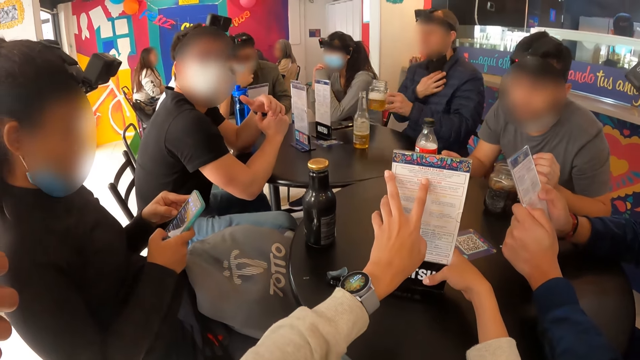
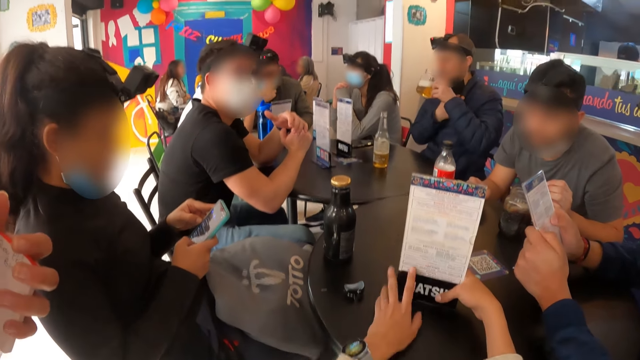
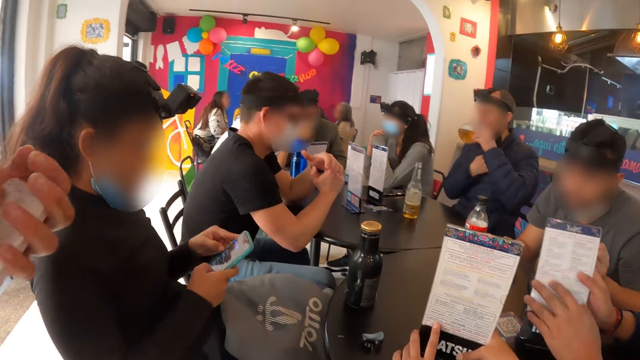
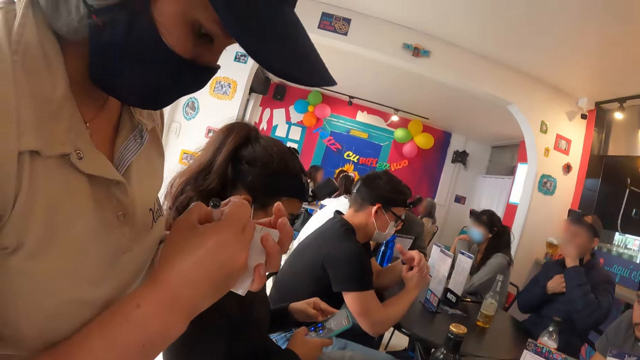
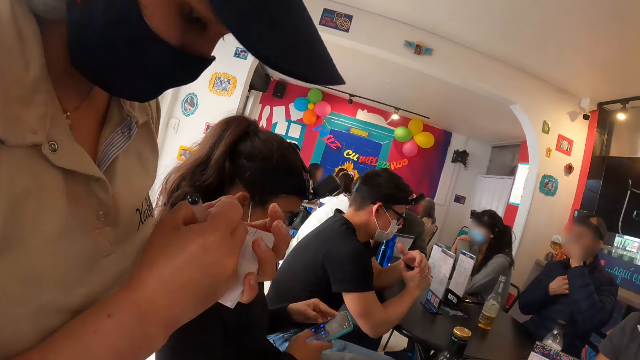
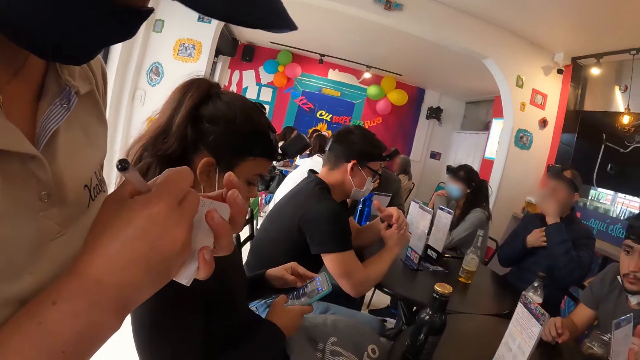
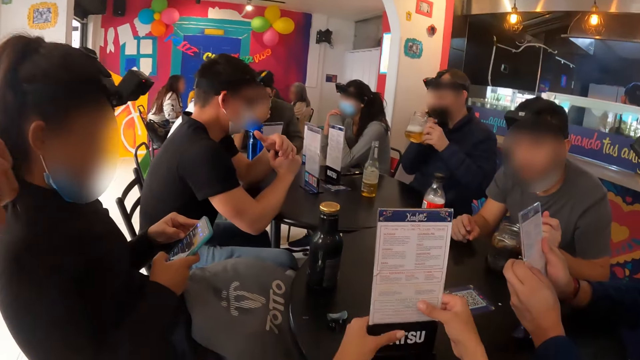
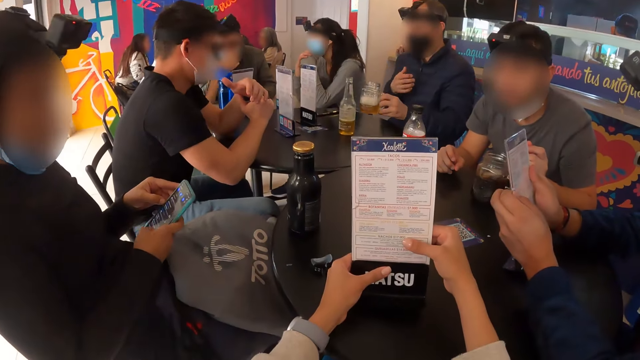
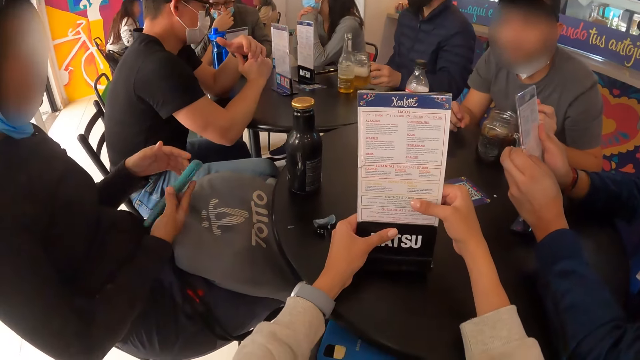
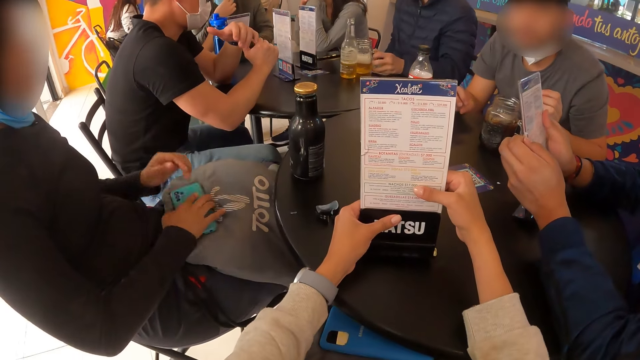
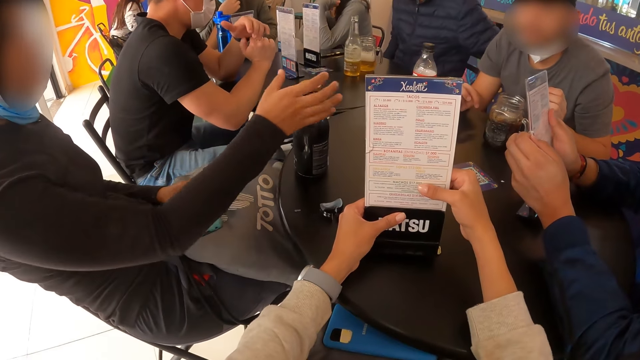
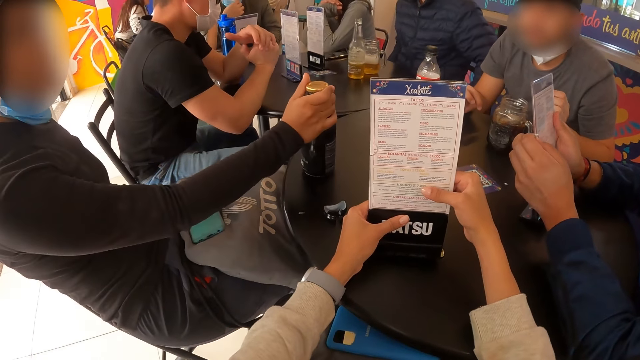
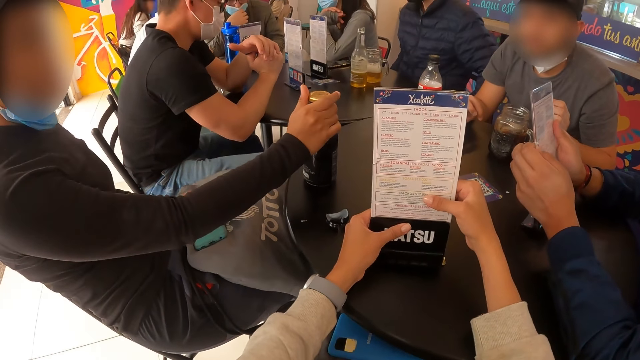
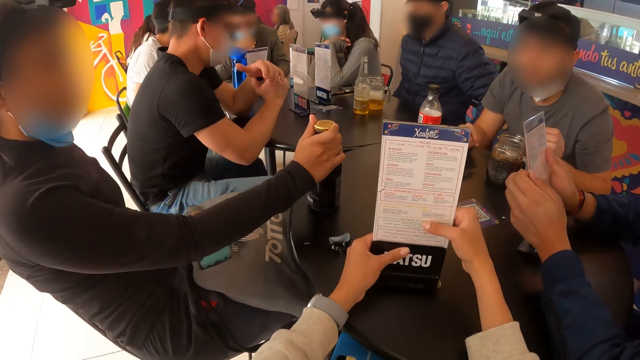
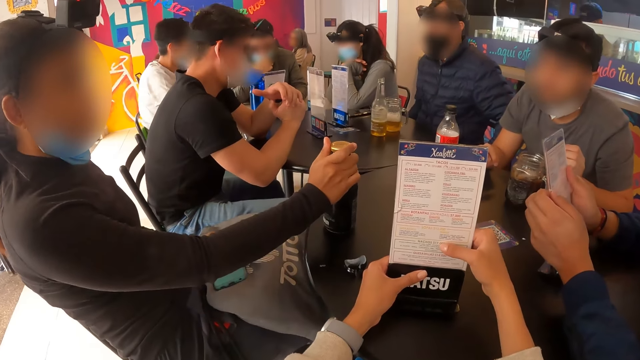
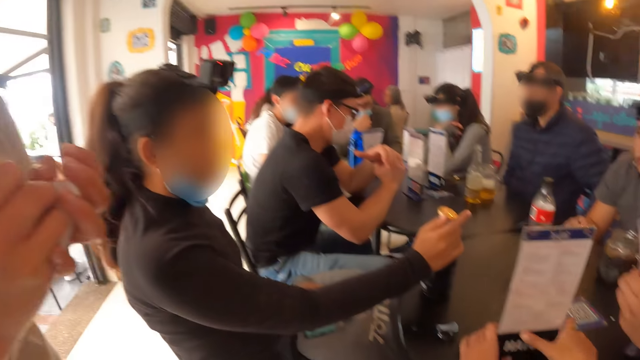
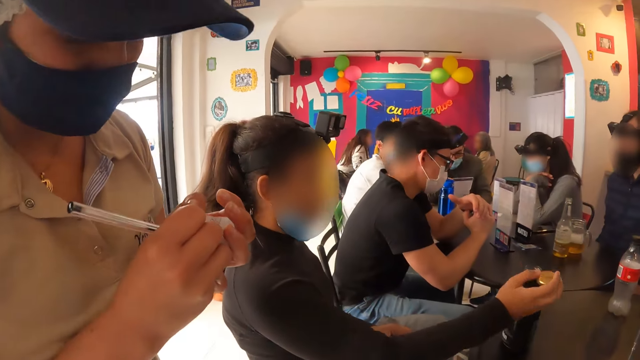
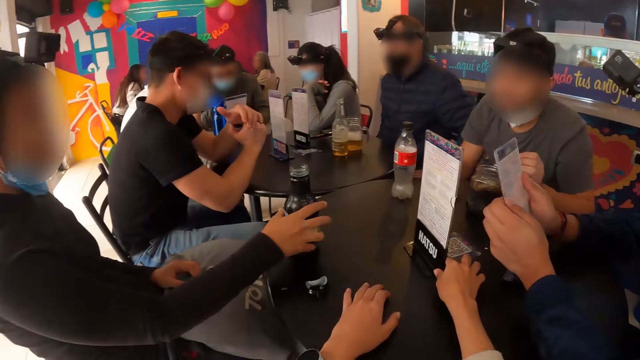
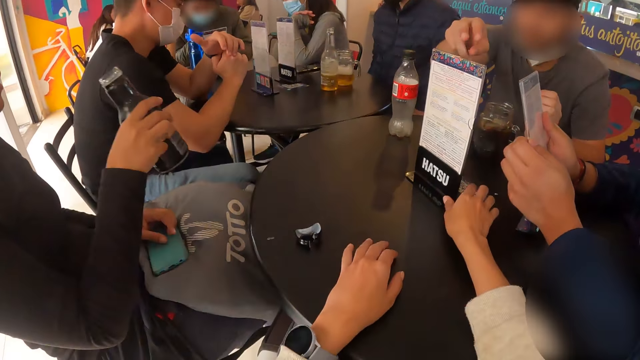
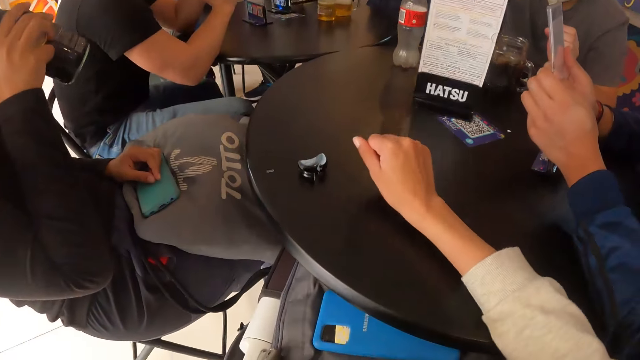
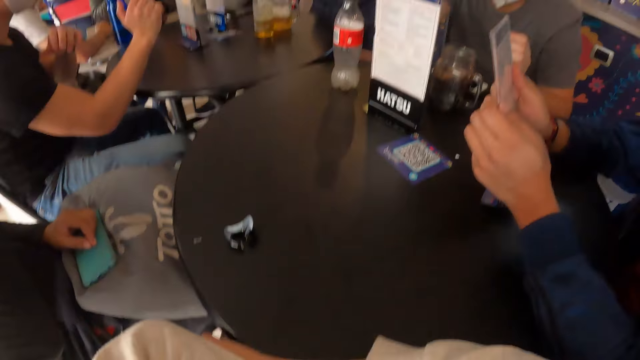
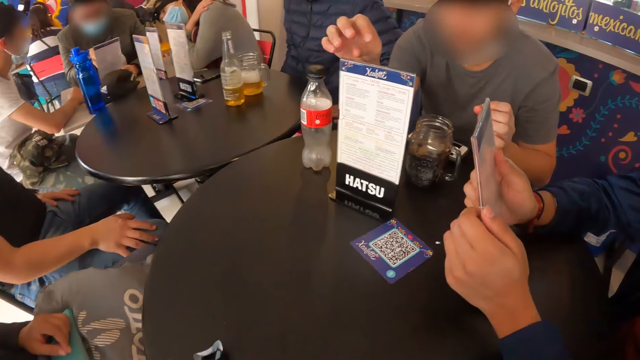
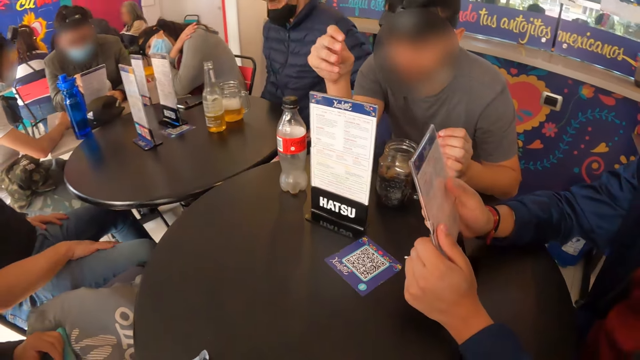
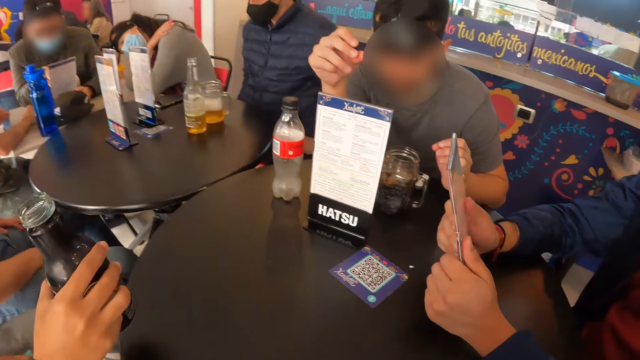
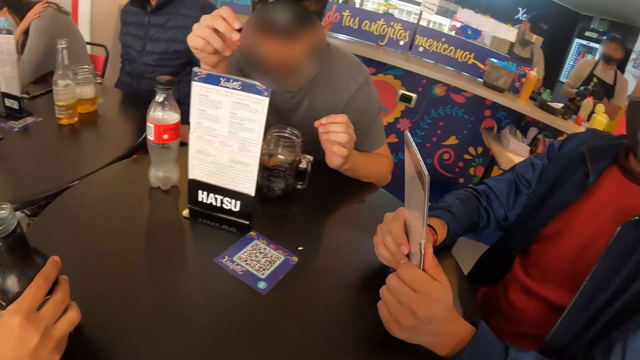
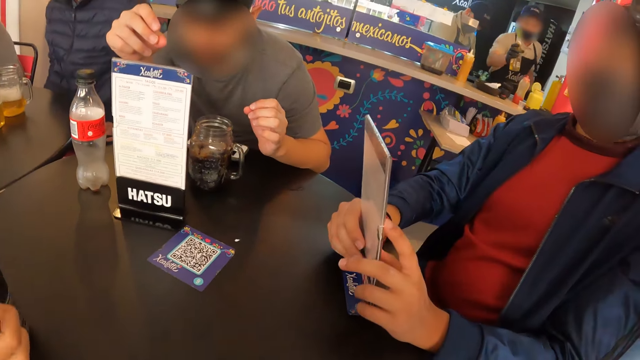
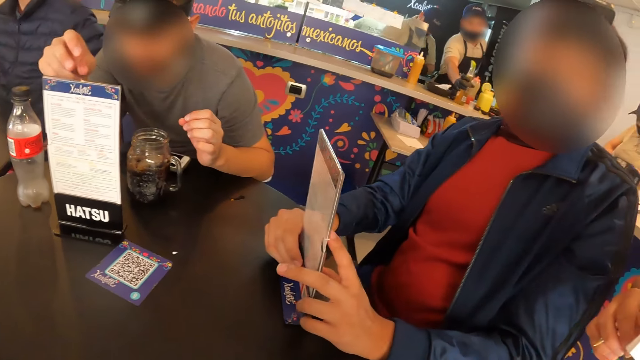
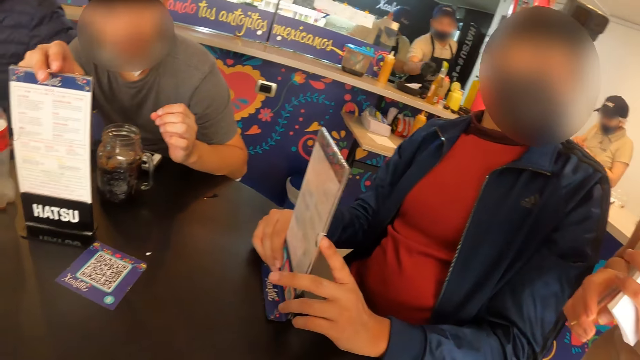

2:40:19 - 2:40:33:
A man drinks from the glass of juice in his left hand. The waitress writes on the note with the pen in her right hand. The camera wearer looks at the card. The woman drops the phone in her right hand on the bag on her lap. She holds the bottle. She opens the bottle of drink on the table with her right hand. The camera wearer looks around. The woman picks up the bottle of drink from the table with her right hand and drops the bottle of drink in her right hand on the table. The camera wearer moves the hand. Another man looks at the card. The camera wearer looks around.

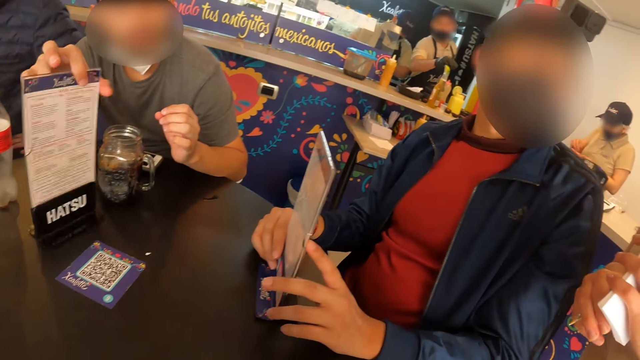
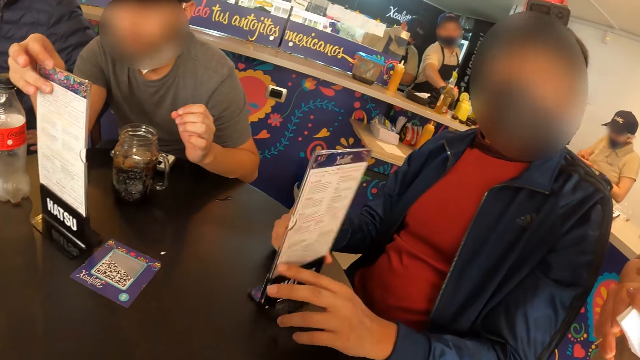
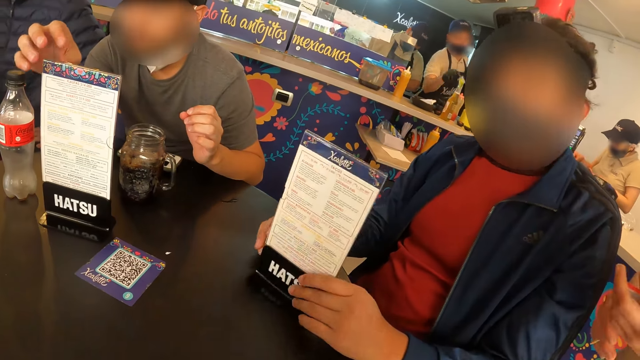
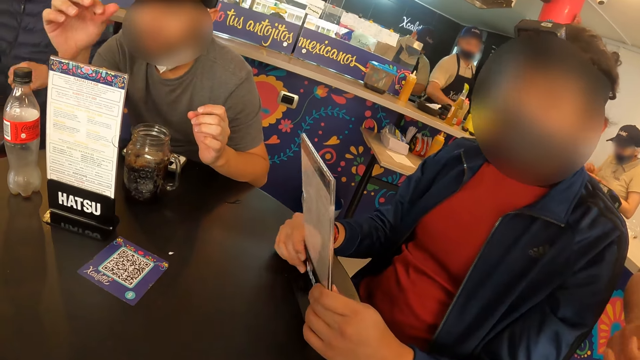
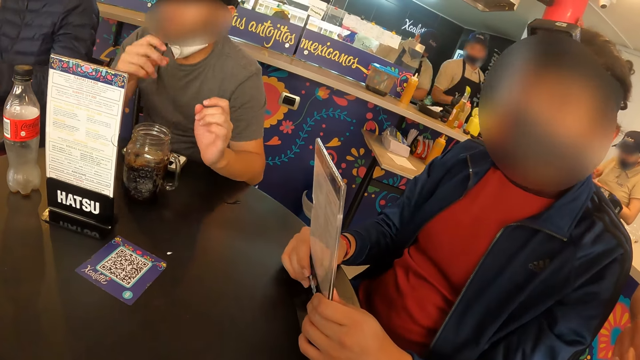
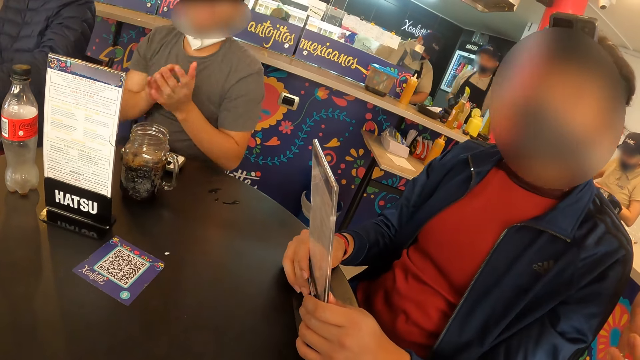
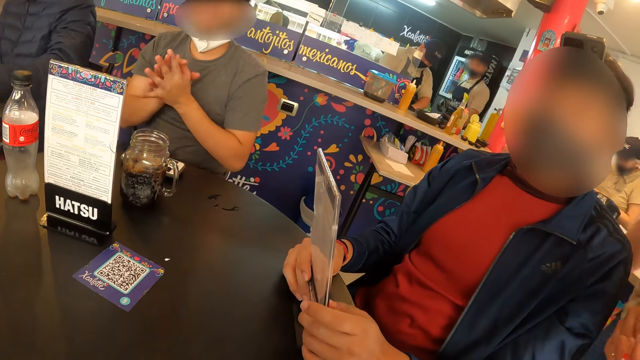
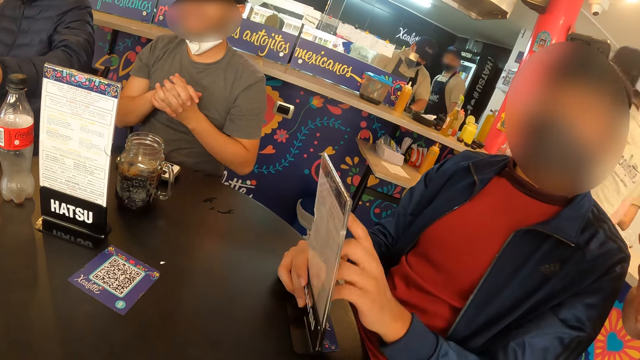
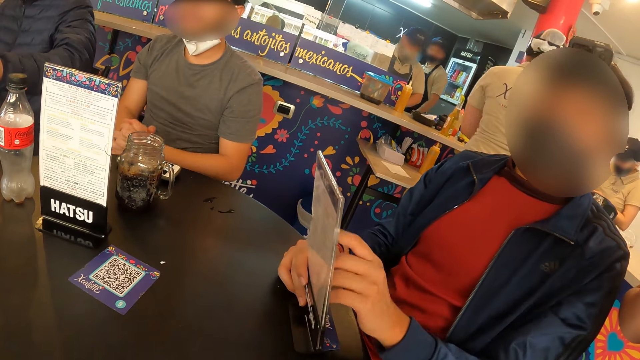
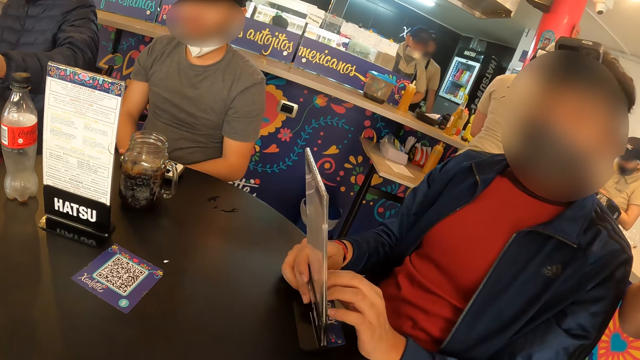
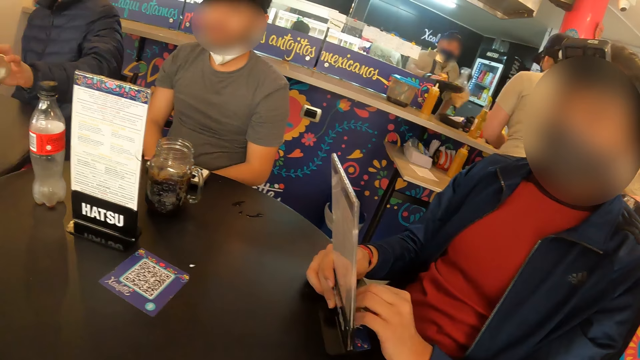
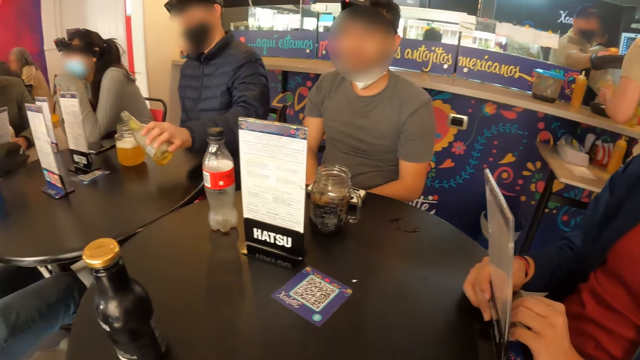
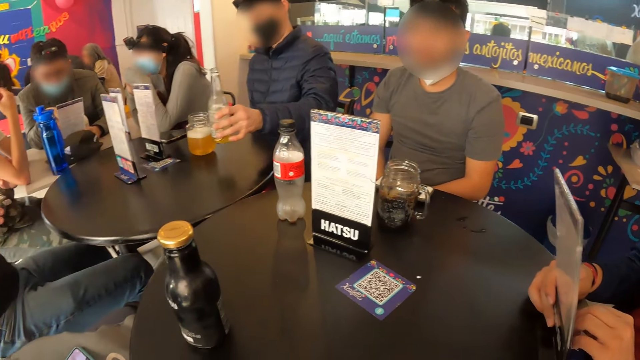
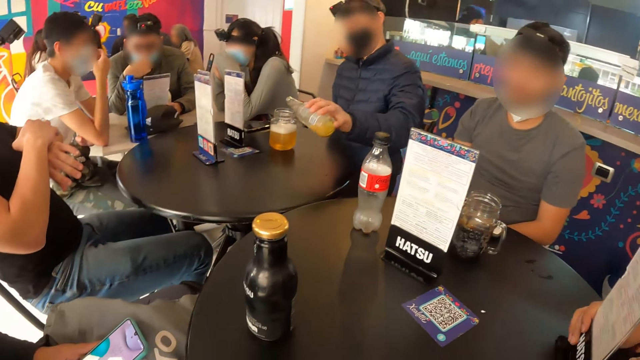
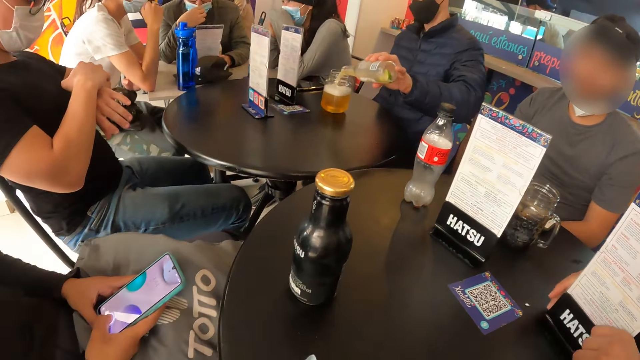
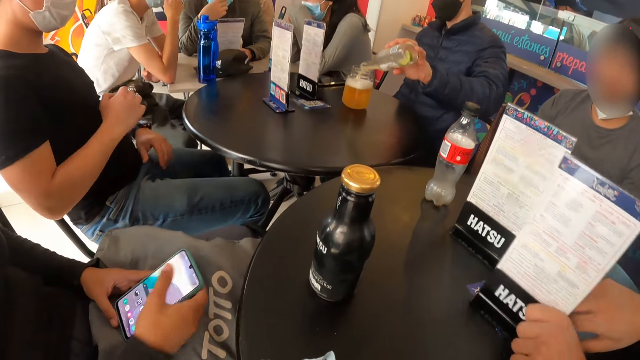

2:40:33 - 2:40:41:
A man turns the menu card on the table with his right hand. Another man moves the hands. The camera wearer looks around. A third man pours the bottle of drink in his left hand into the glass of juice on the table.
